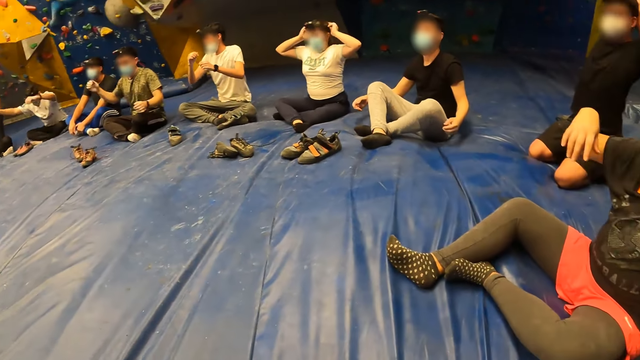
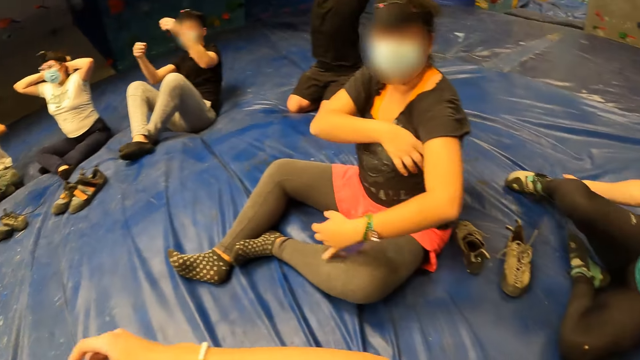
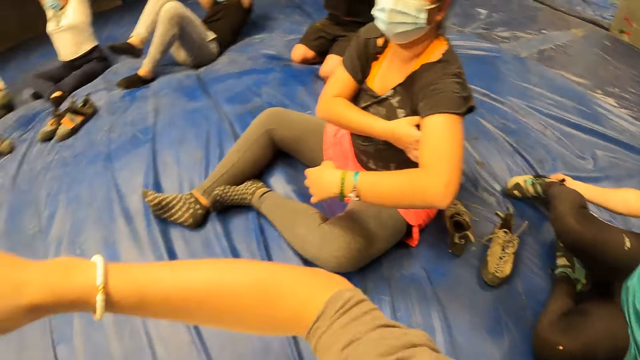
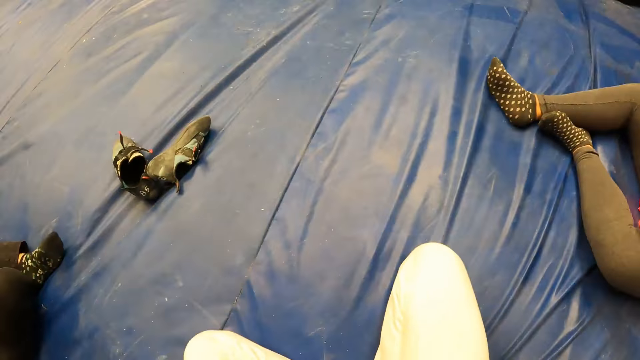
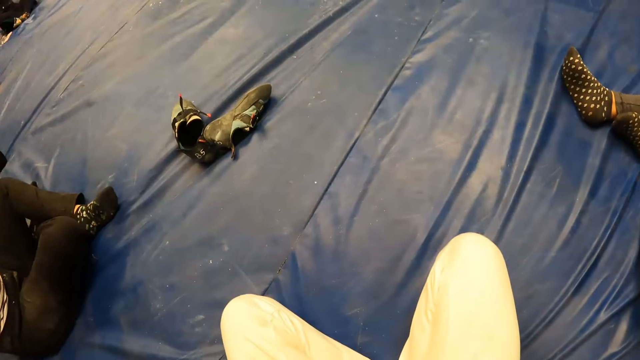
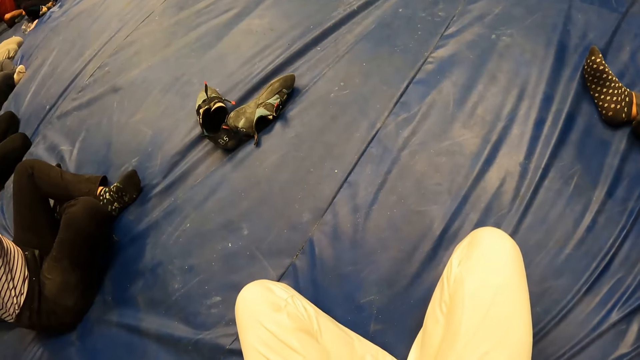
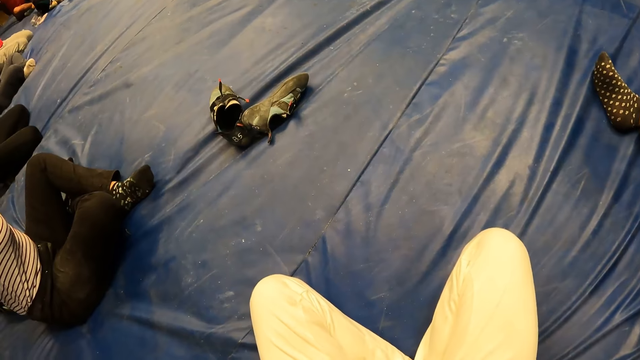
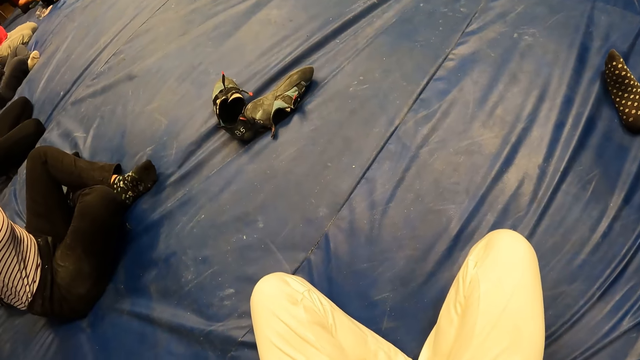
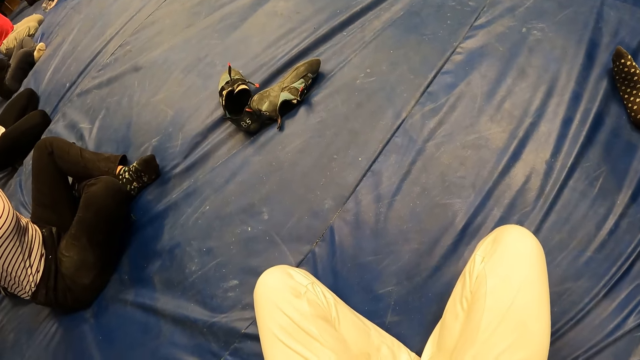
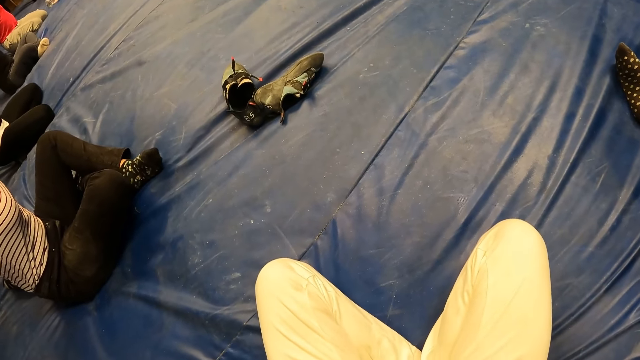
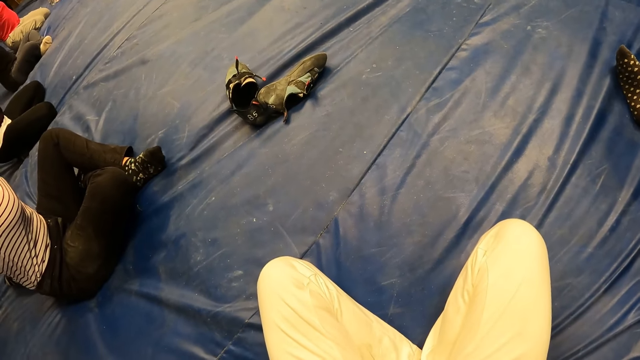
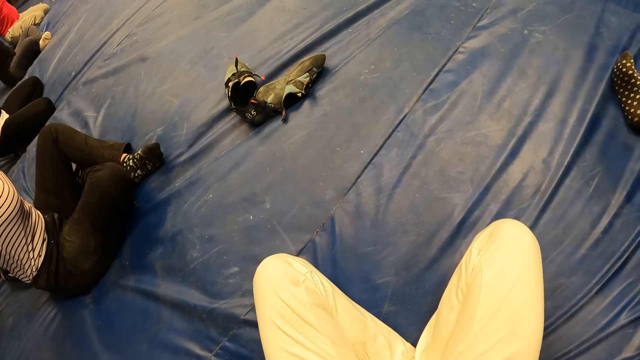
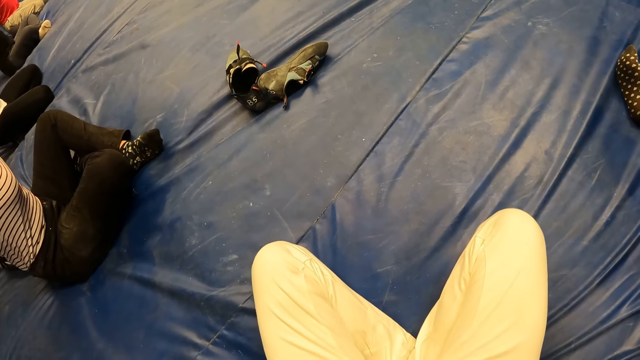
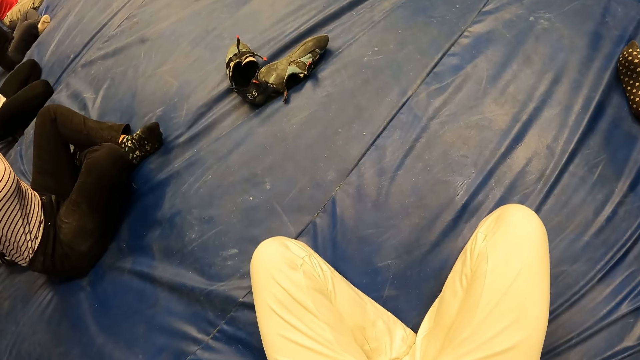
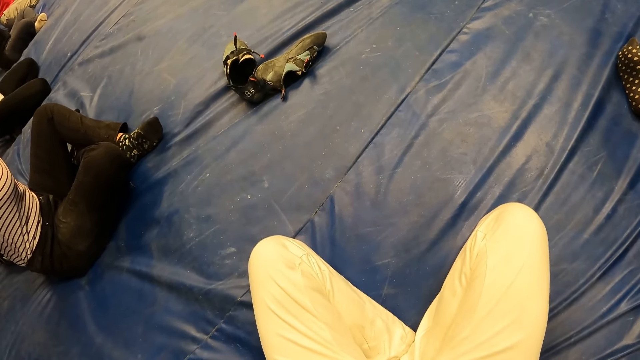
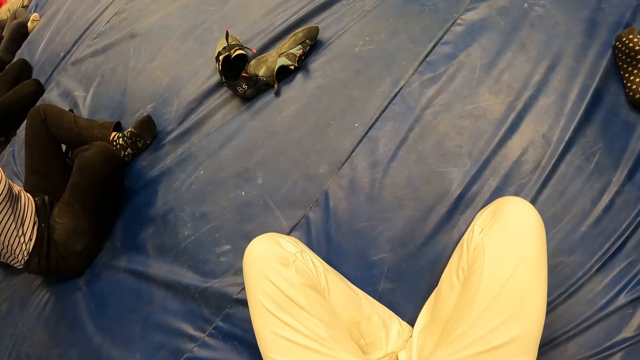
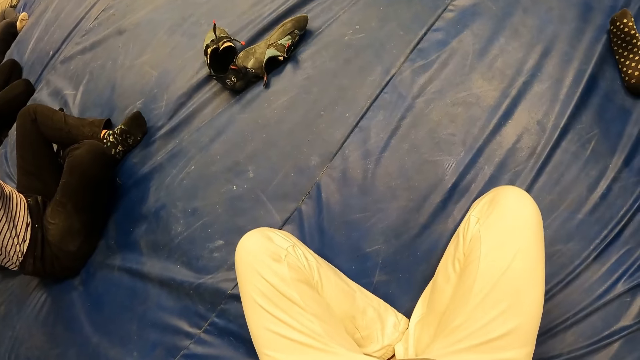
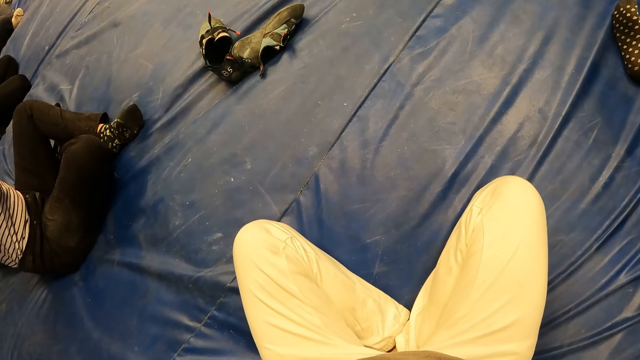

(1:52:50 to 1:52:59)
The camera wearer puts his right hand on his head. He switches arm position and stretches arms.

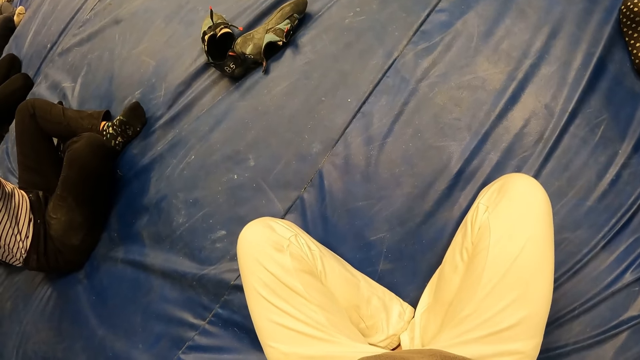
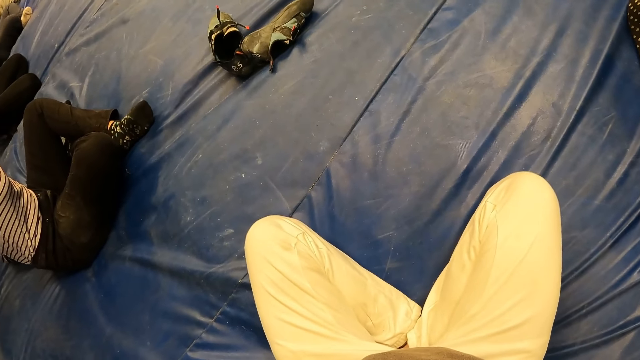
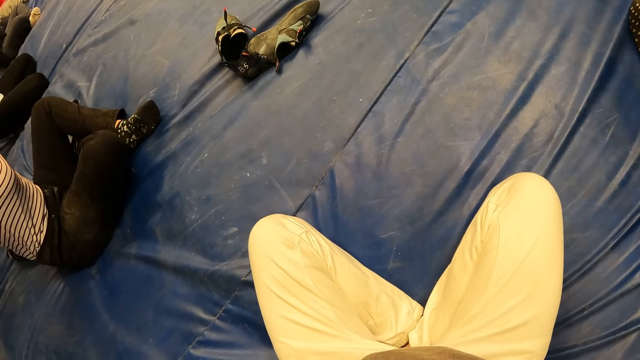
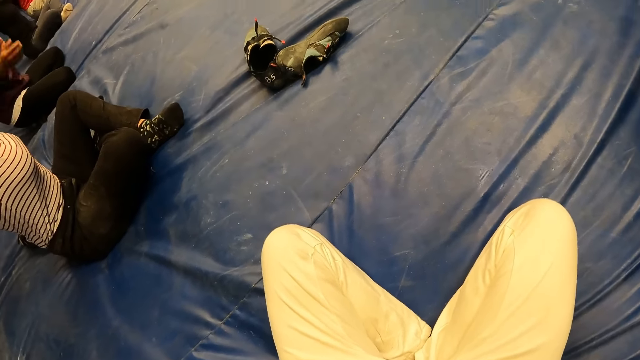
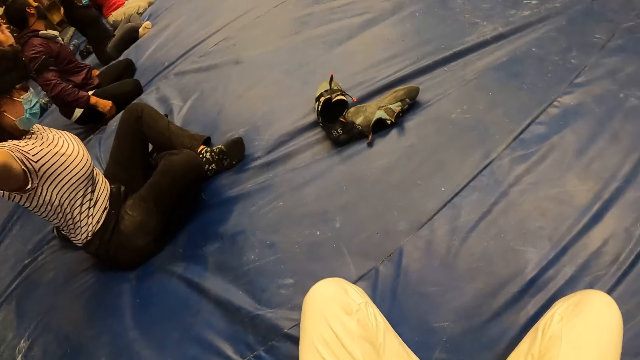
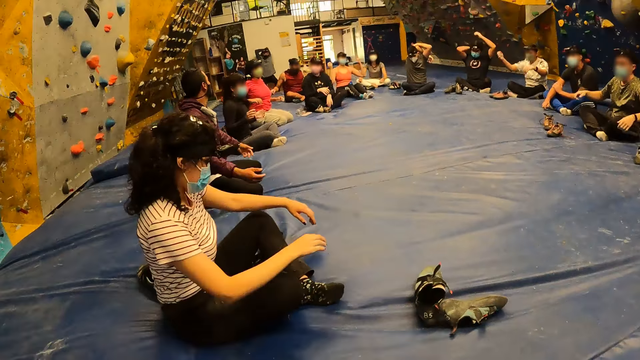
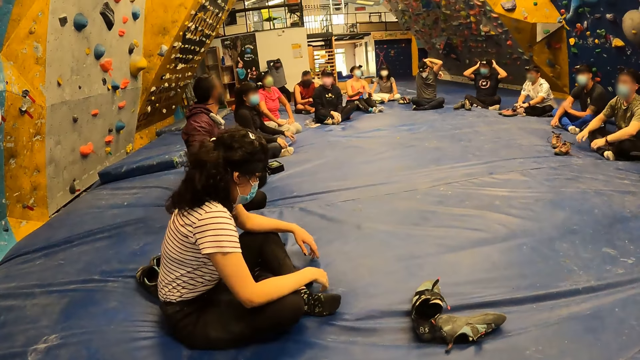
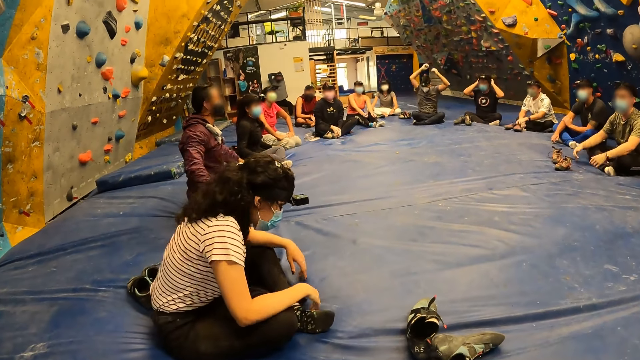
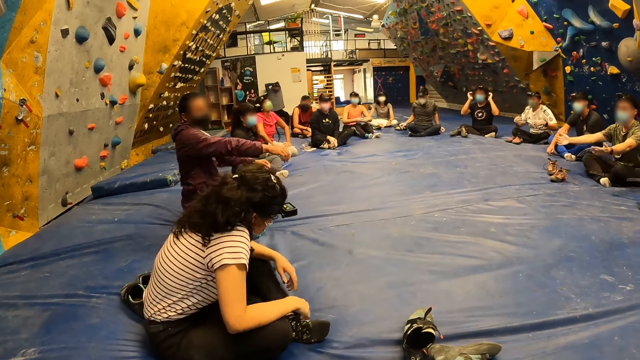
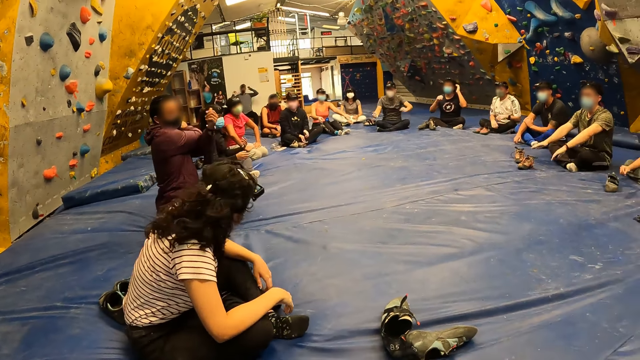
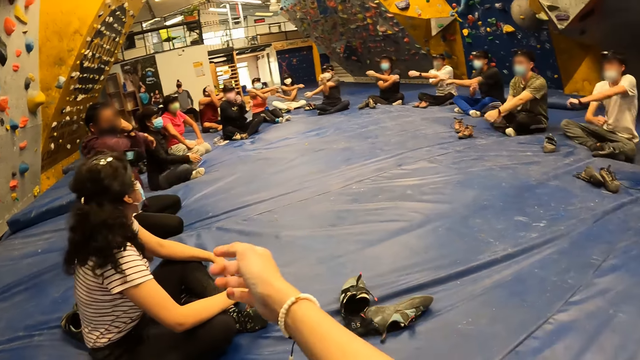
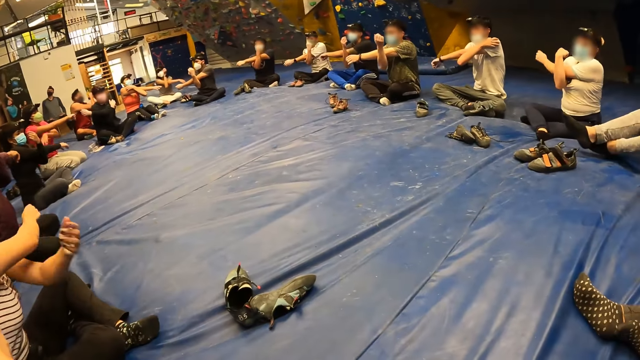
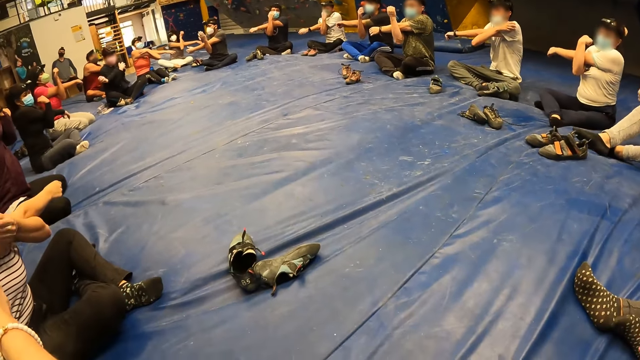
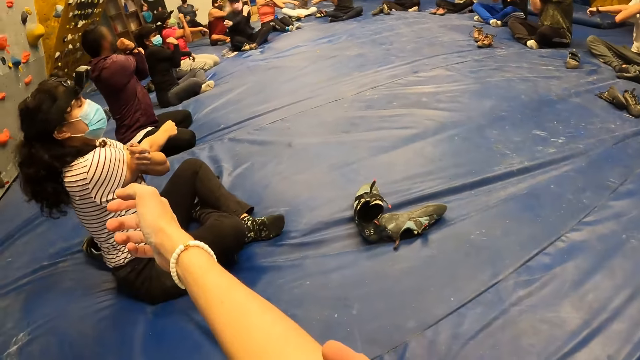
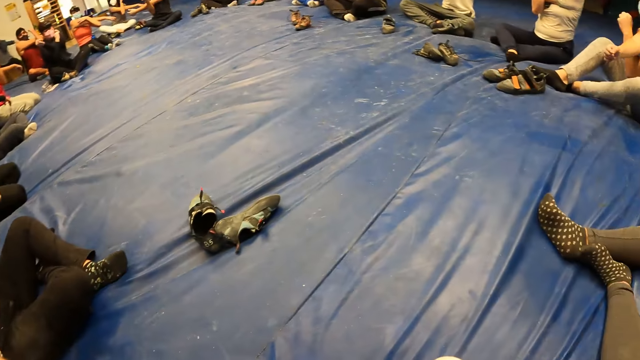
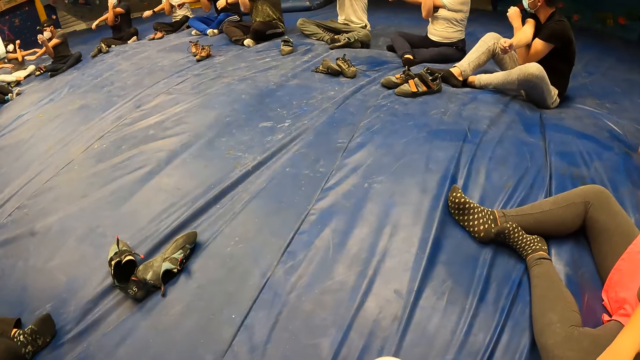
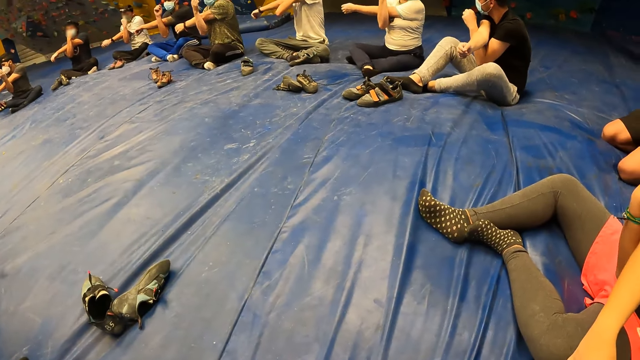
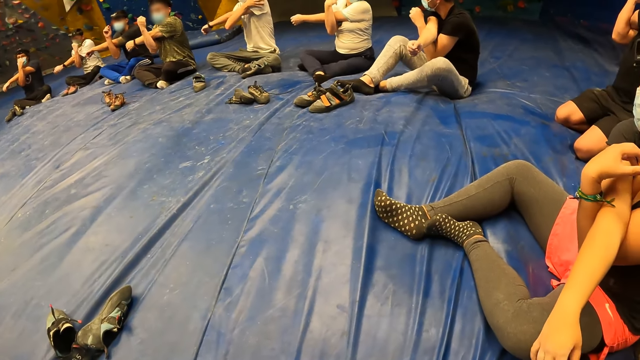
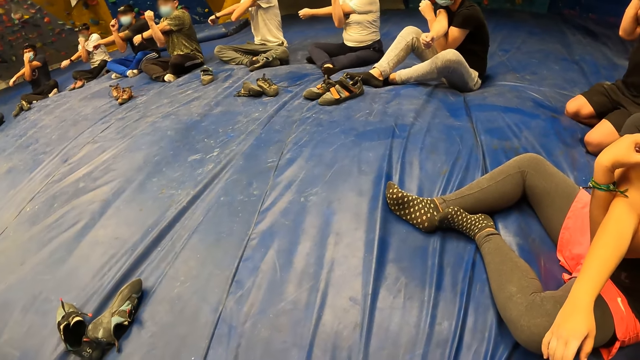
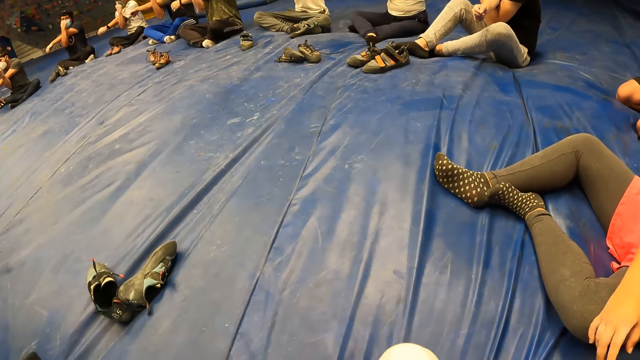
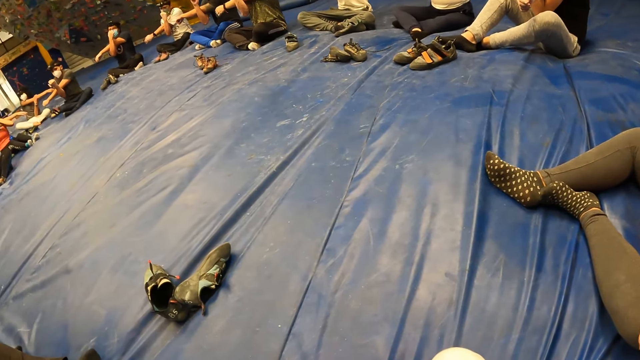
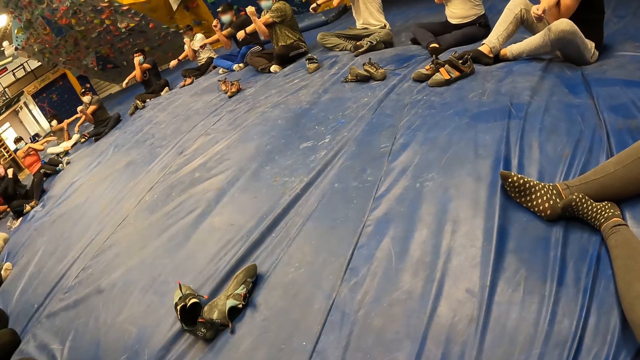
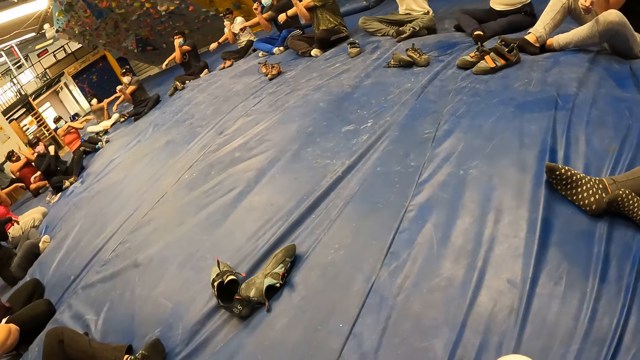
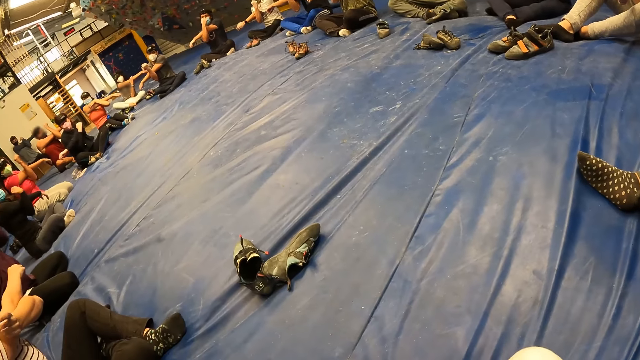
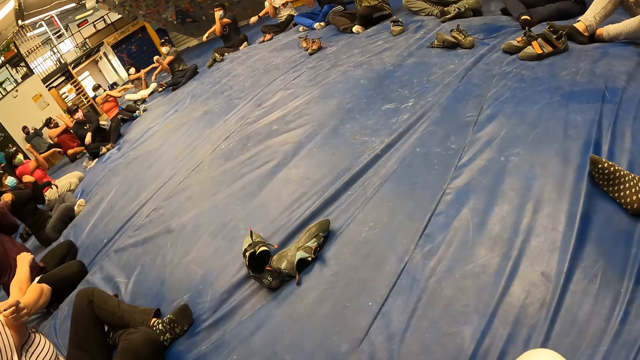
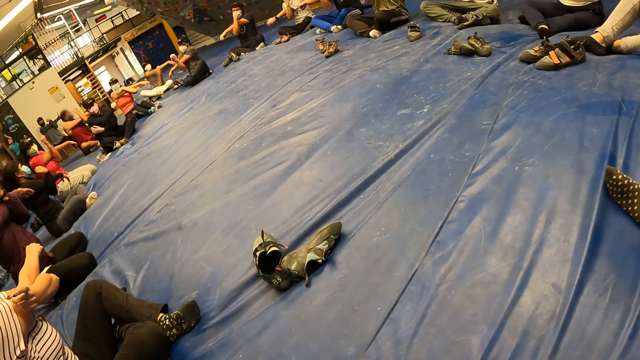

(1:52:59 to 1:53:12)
The woman puts both hands down. The camera wearer puts his left hand down. He relaxes his body. A man stretches both his hands. The camera wearer stretches his arms. The woman stretches her hands. The camera wearer looks around.
